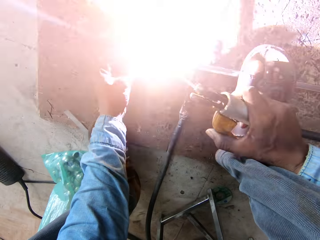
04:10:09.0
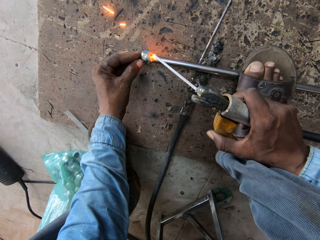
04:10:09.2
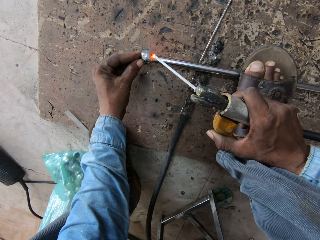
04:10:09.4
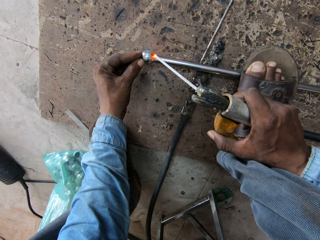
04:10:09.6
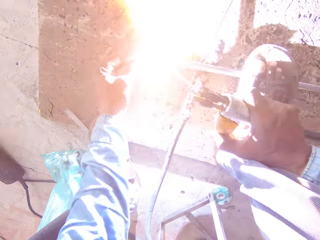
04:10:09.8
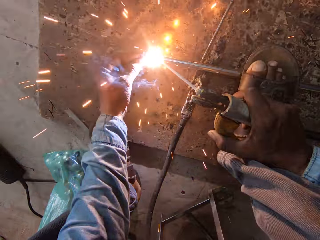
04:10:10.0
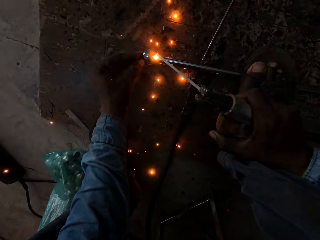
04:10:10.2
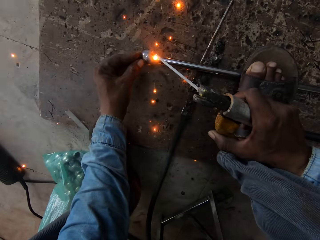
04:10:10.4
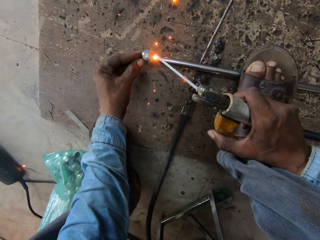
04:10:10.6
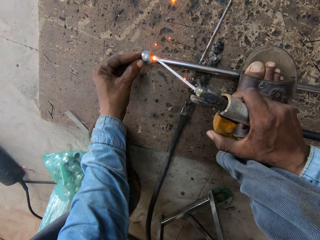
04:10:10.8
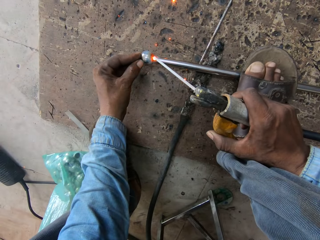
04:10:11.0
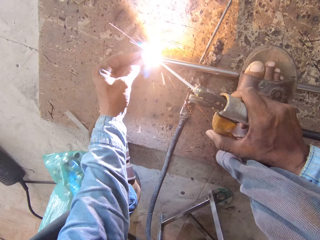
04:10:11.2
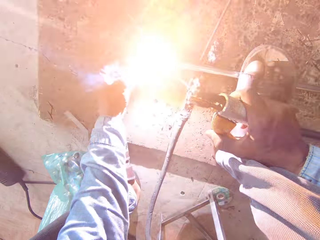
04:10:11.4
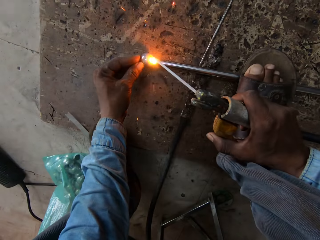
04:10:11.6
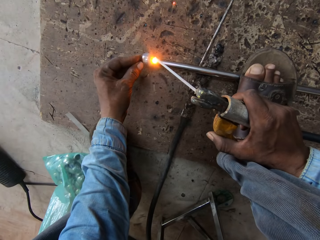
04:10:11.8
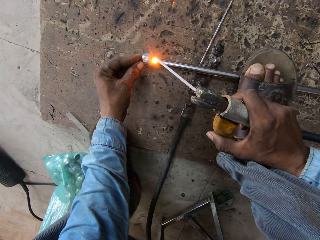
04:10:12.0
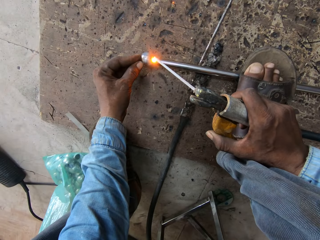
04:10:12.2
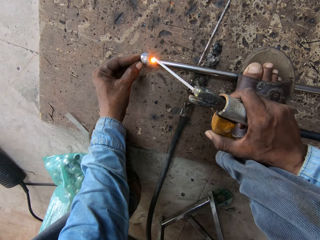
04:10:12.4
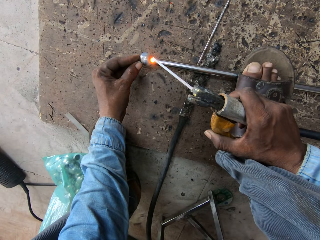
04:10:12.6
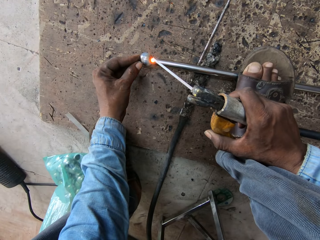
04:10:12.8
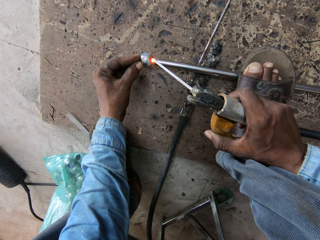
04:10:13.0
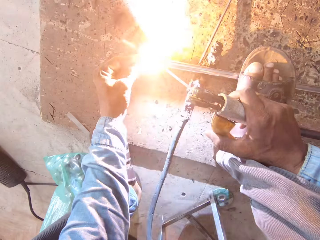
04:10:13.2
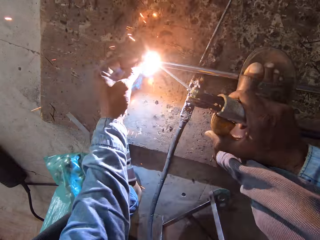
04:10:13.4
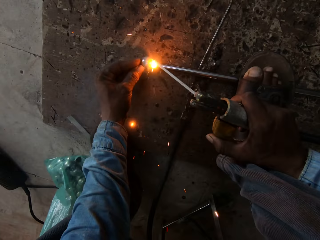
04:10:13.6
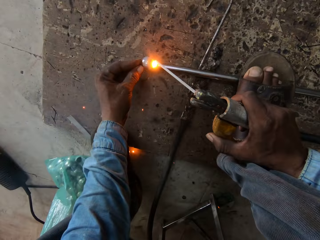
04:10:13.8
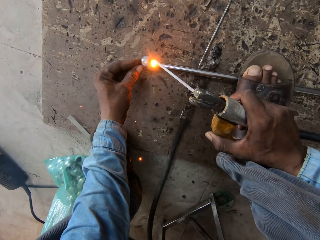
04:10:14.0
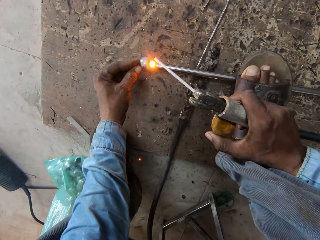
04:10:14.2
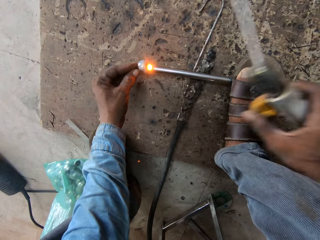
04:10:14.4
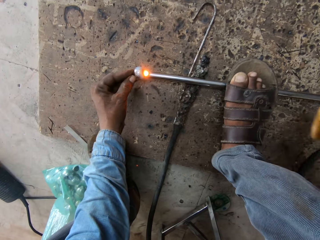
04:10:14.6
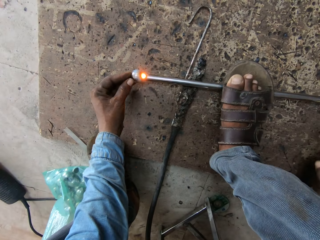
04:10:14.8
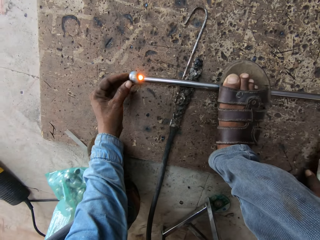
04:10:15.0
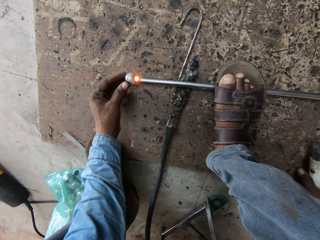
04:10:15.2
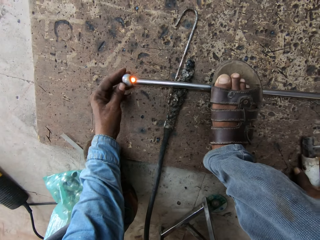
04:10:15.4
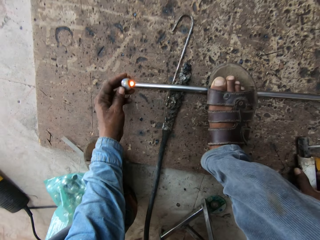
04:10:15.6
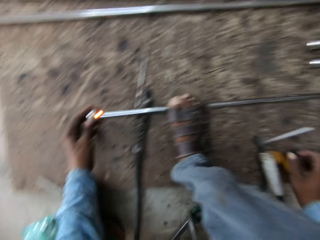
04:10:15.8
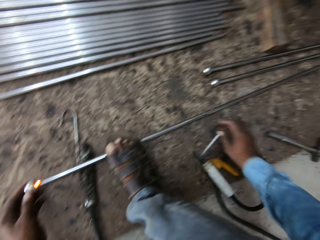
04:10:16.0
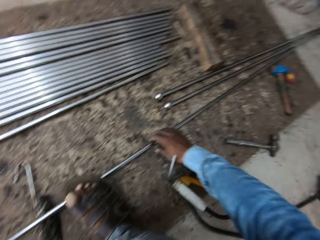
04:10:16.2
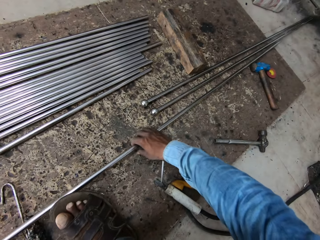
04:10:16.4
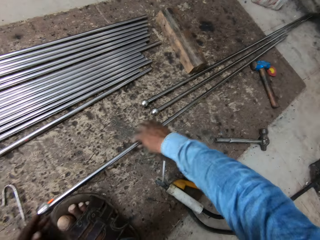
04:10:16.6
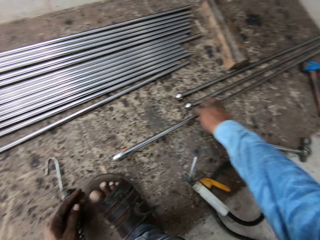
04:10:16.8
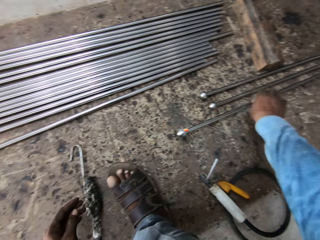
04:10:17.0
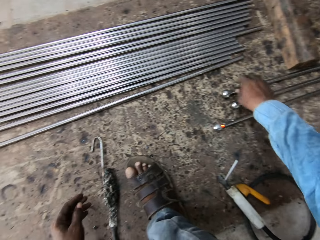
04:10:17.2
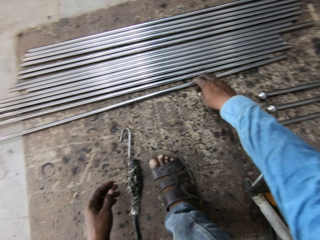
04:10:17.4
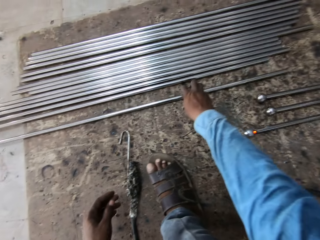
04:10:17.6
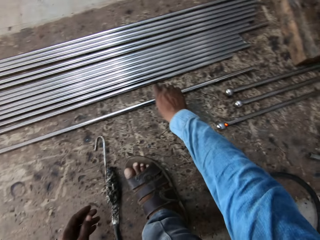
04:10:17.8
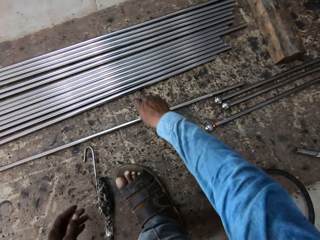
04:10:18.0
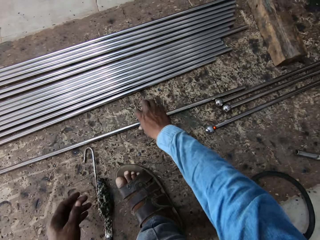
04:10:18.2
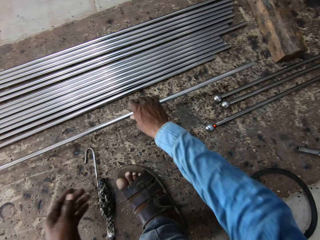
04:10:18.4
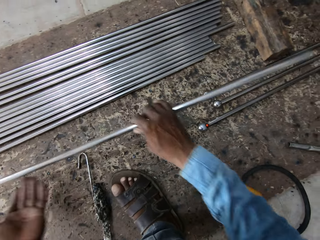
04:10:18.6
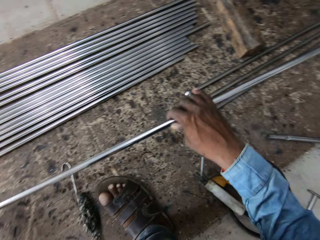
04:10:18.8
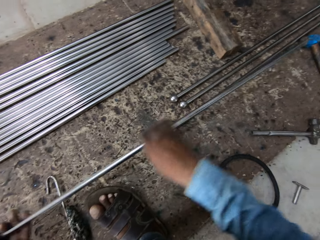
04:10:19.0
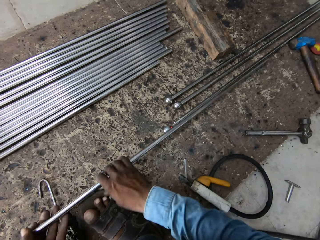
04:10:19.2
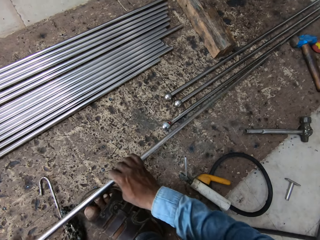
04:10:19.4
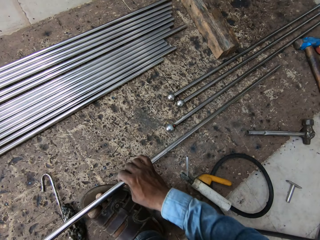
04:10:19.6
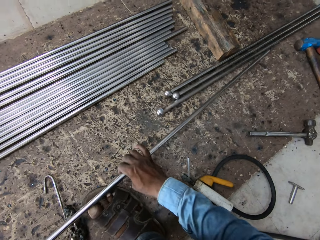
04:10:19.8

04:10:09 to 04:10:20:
The camera wearer lifts the welding gun. They move the metal. They lift the metal.

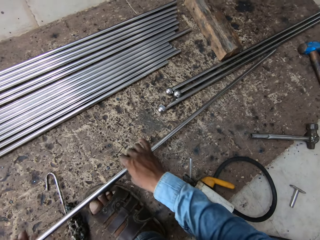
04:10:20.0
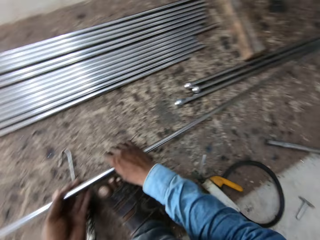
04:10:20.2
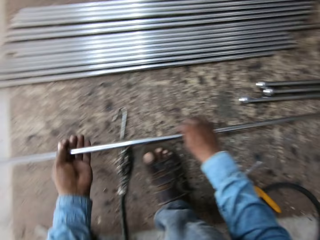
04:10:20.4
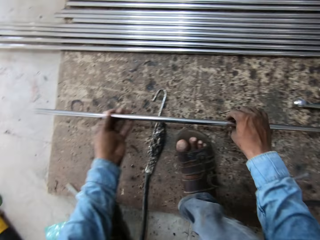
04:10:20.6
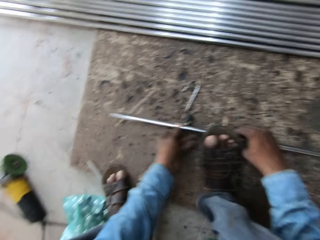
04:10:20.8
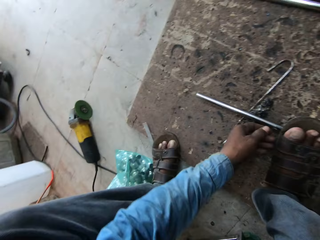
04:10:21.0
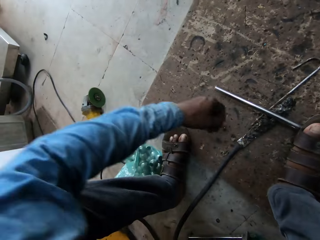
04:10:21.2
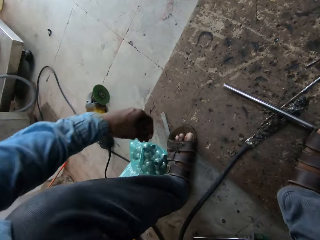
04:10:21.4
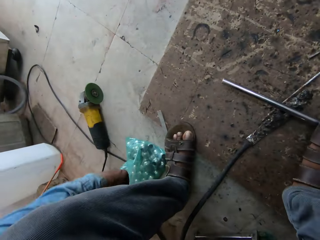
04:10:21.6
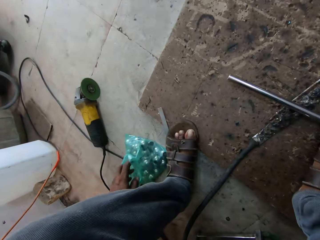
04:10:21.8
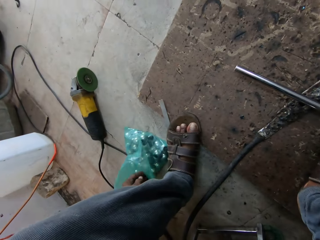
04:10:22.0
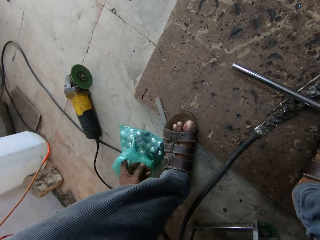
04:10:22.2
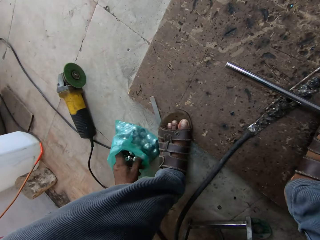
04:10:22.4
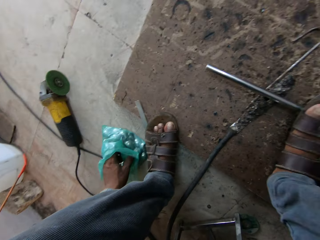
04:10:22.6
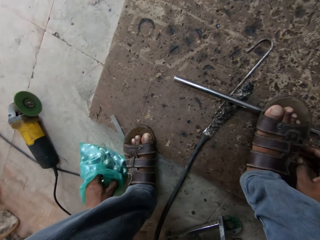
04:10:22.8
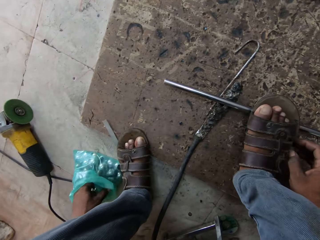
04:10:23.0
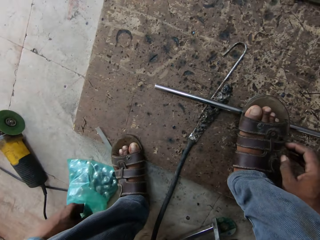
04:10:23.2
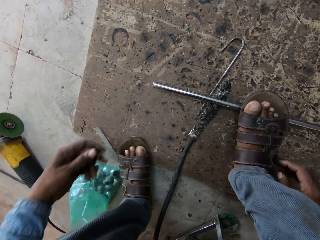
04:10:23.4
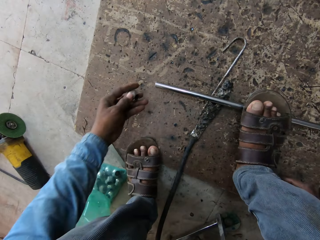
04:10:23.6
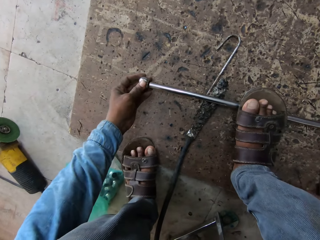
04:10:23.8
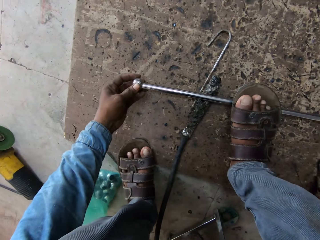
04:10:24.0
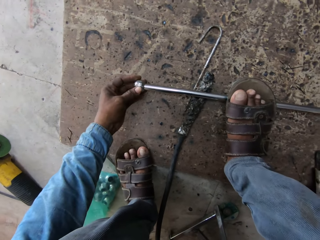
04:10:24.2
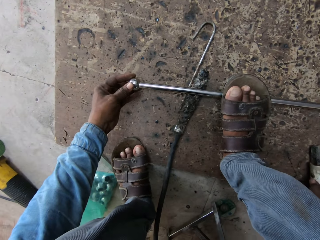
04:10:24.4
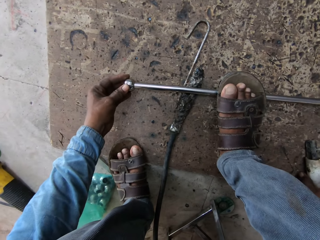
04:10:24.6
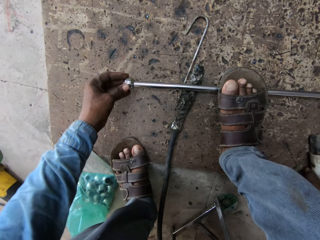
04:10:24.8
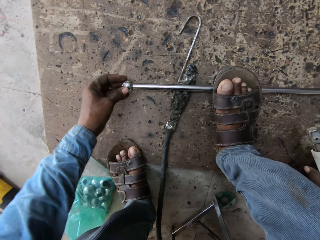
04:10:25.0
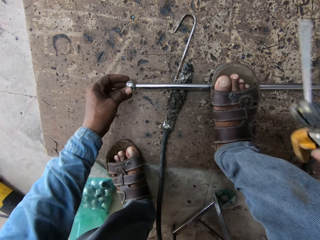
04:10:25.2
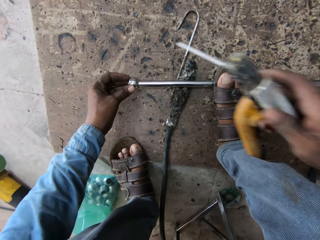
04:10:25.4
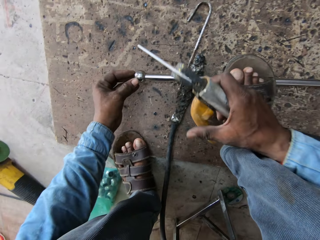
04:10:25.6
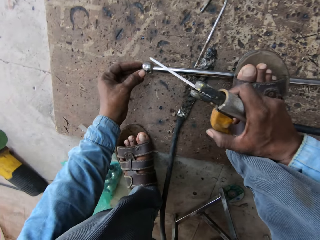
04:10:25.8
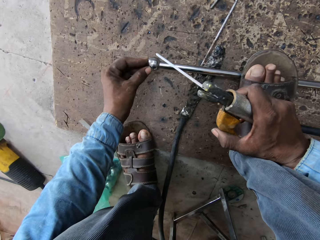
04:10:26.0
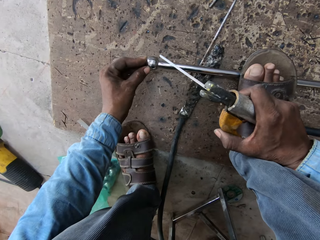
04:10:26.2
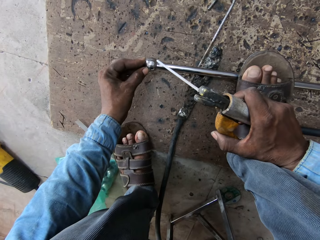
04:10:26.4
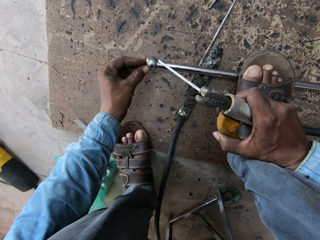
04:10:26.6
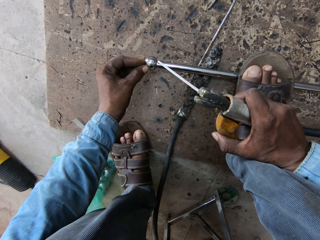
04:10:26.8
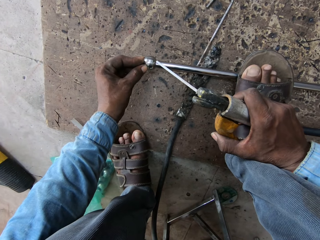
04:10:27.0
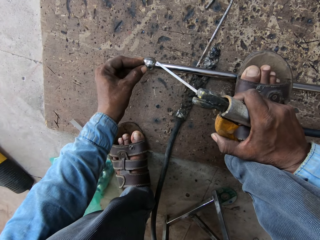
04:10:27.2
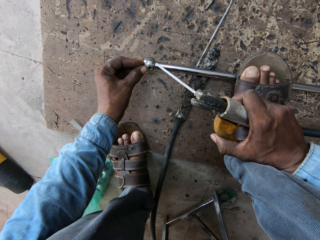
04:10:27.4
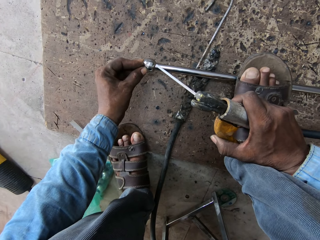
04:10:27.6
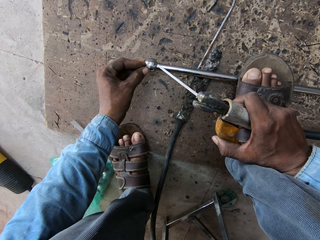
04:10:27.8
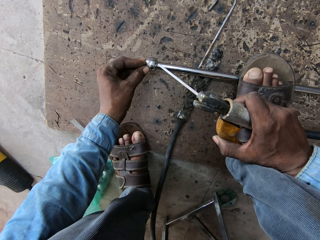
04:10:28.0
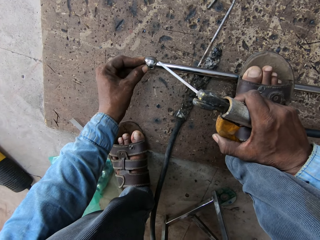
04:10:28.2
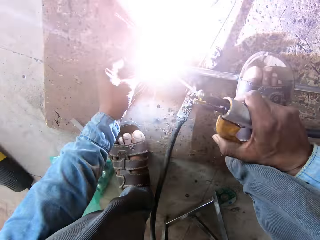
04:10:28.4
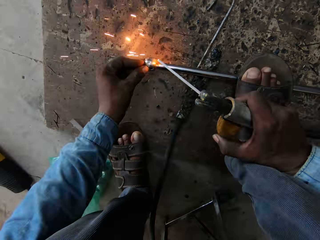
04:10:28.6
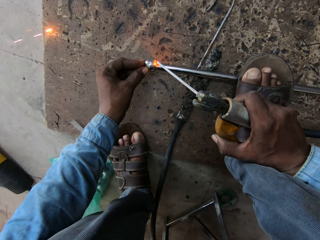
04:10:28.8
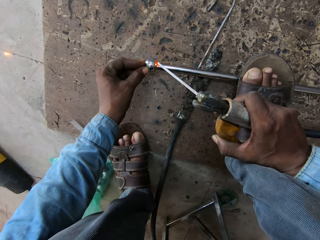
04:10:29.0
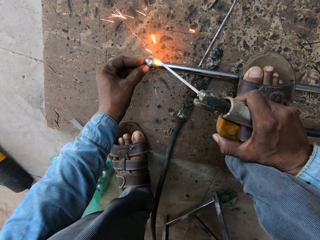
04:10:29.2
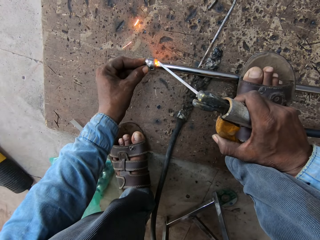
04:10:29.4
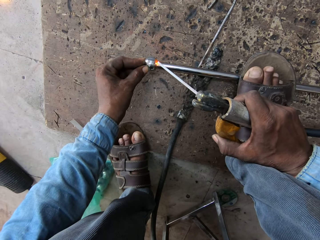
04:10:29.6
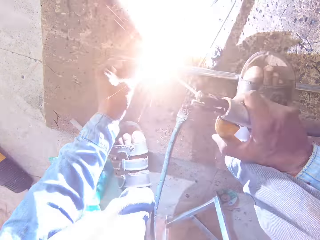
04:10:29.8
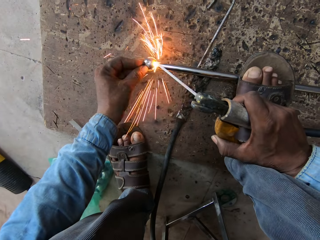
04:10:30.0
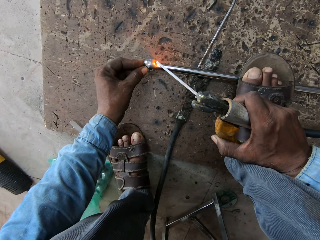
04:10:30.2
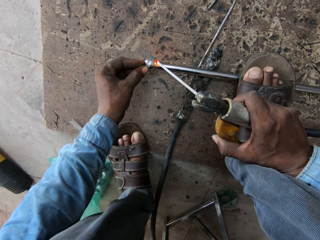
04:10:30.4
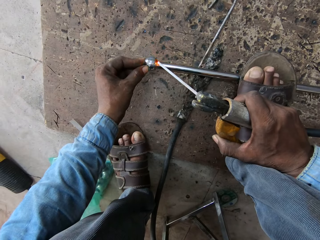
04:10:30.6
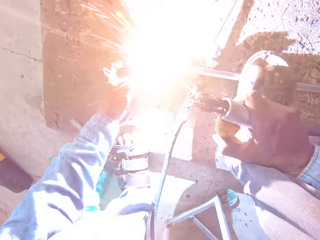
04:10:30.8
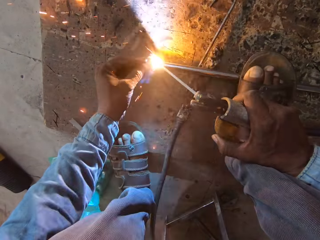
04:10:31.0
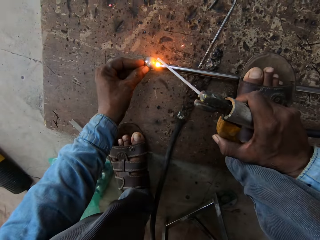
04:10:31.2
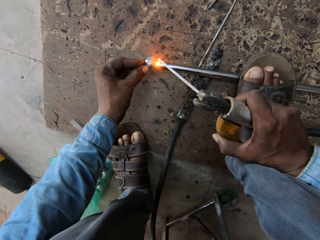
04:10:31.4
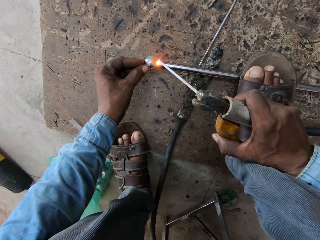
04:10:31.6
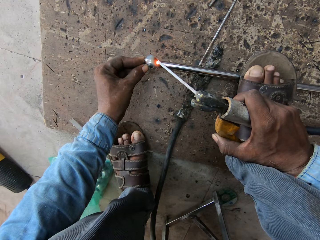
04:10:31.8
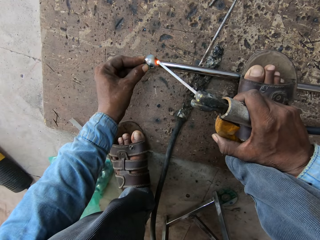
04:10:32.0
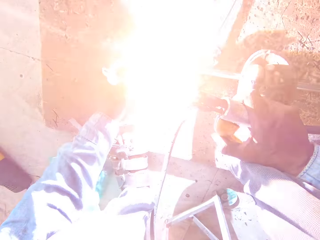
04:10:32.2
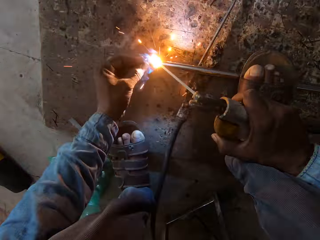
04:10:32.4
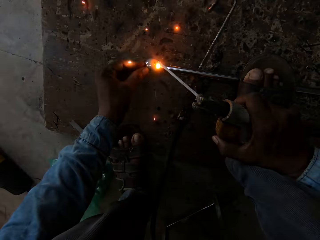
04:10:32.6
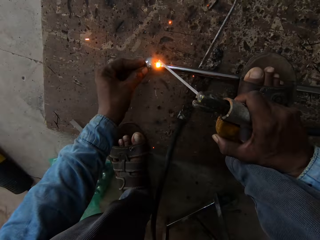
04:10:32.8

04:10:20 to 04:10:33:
The camera wearer puts the metal down. They pick up a ball. They put the ball on the metal. They weld the metal.
